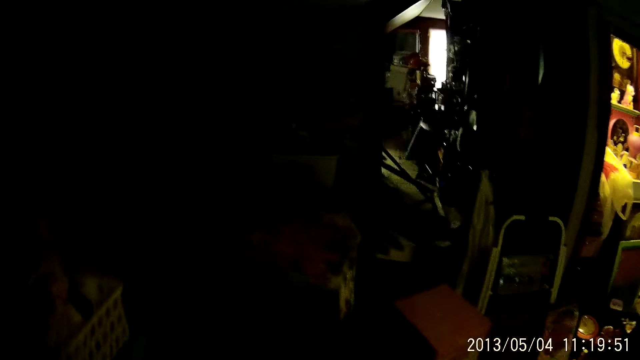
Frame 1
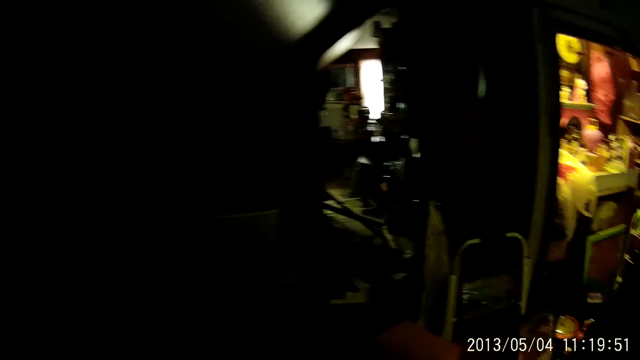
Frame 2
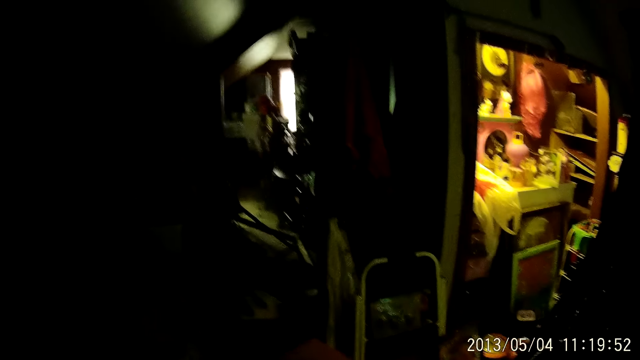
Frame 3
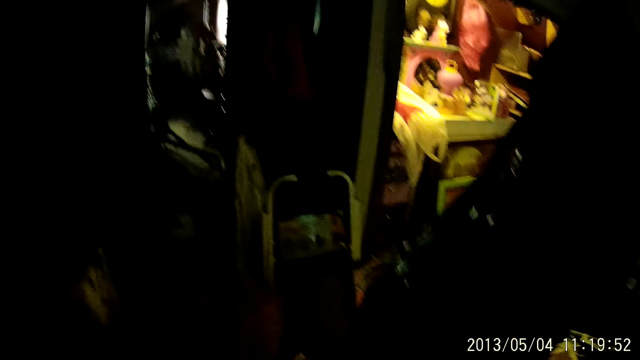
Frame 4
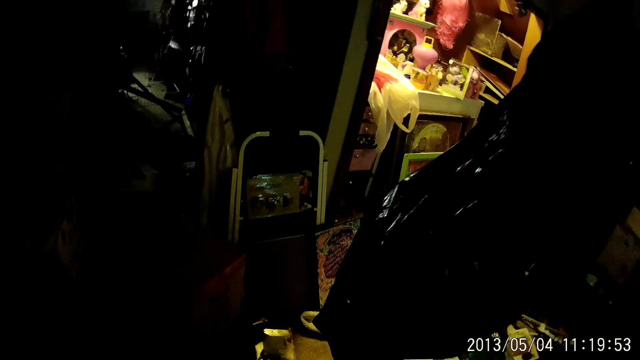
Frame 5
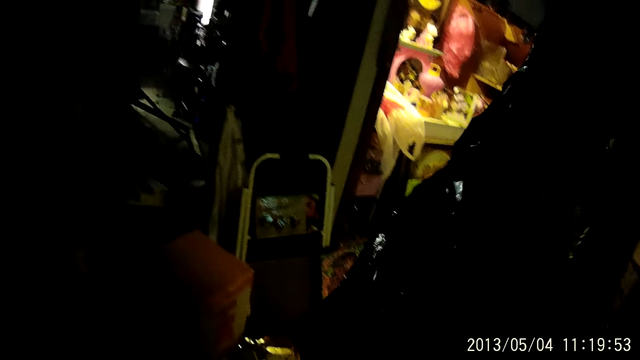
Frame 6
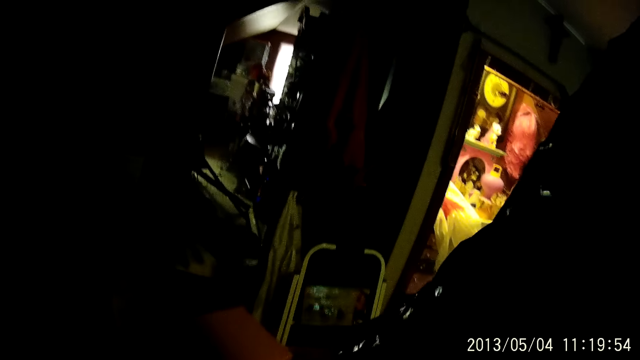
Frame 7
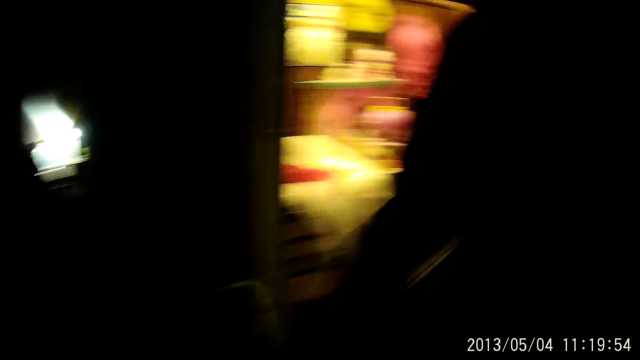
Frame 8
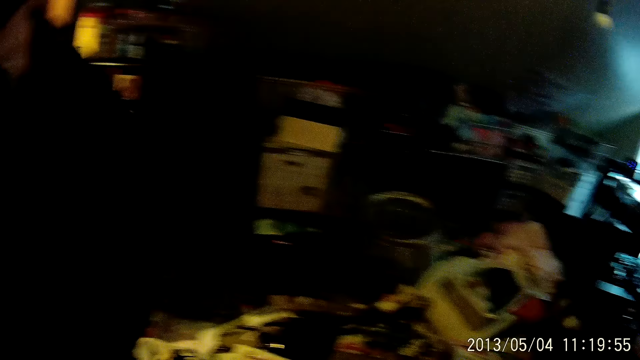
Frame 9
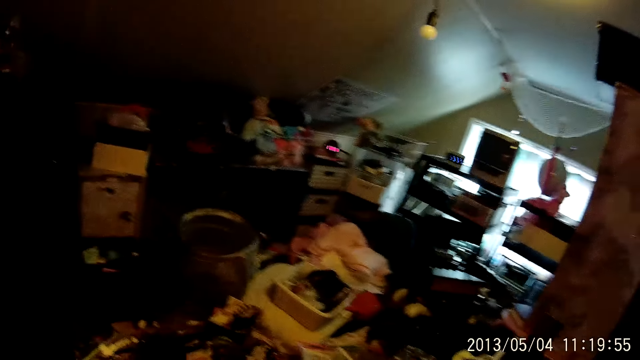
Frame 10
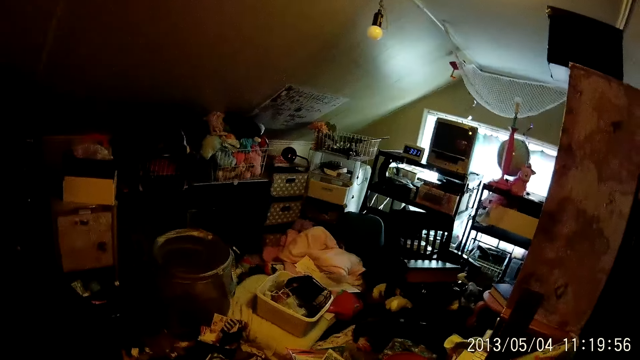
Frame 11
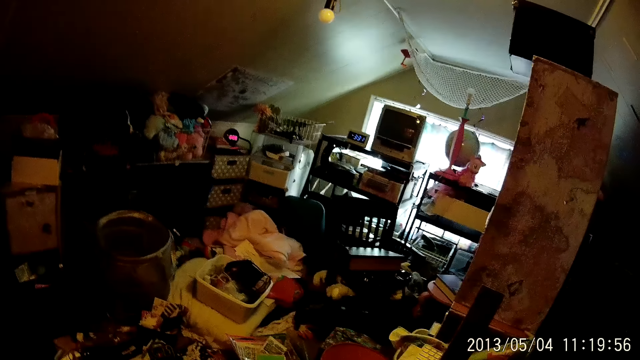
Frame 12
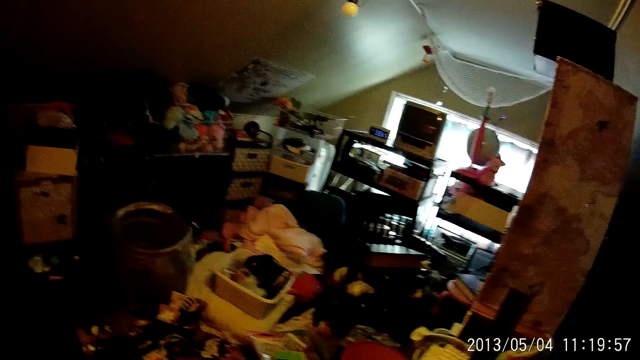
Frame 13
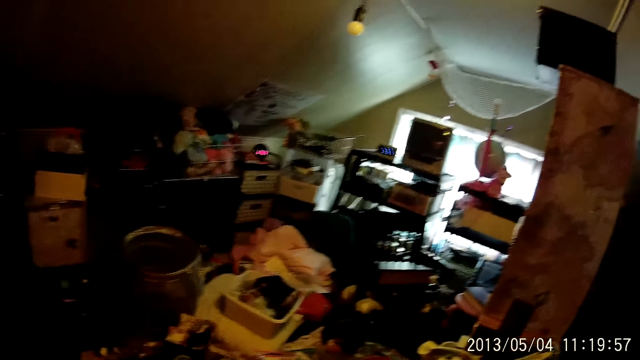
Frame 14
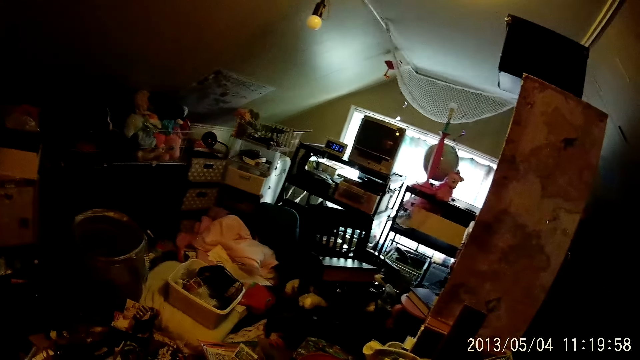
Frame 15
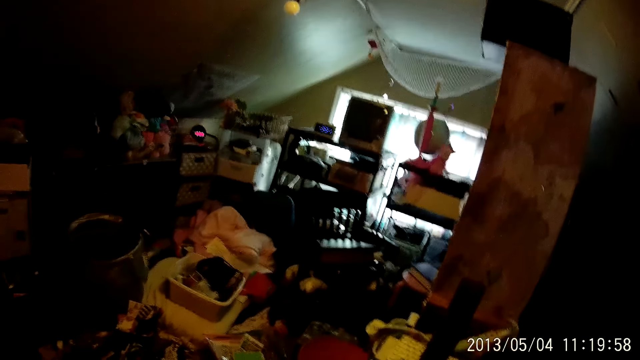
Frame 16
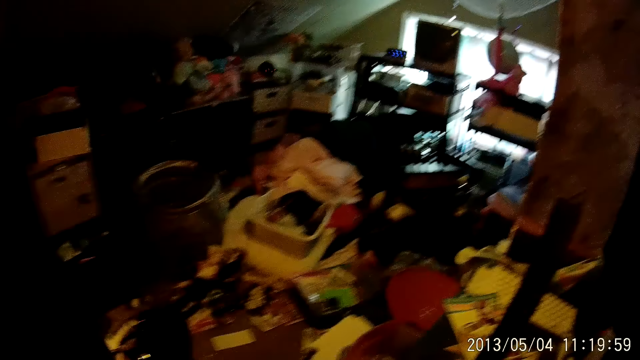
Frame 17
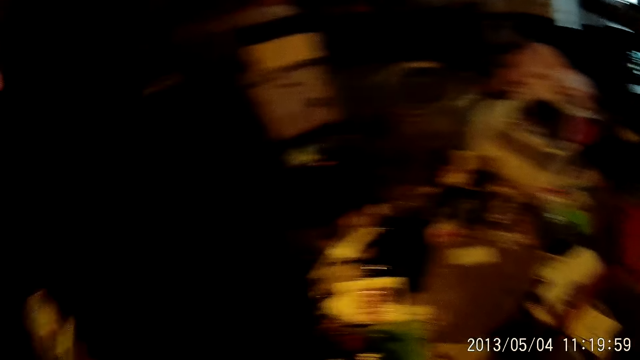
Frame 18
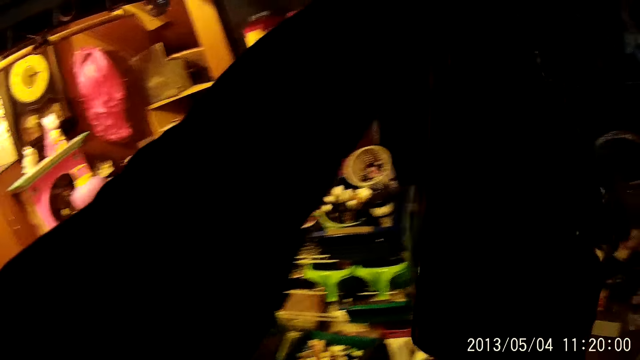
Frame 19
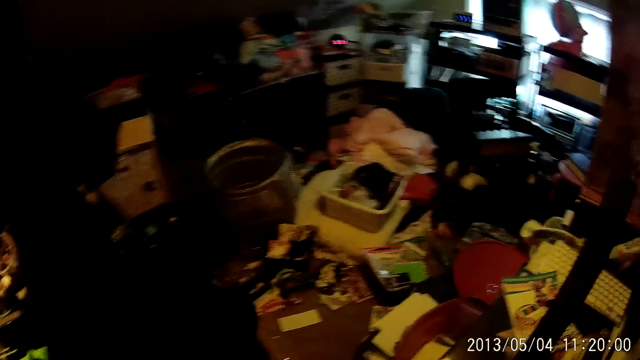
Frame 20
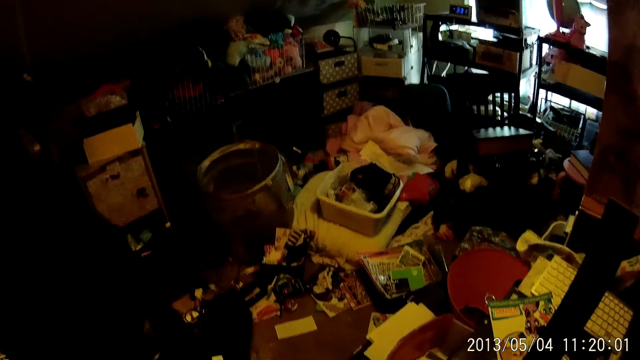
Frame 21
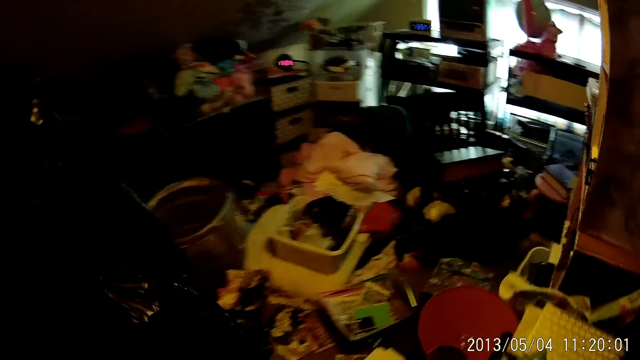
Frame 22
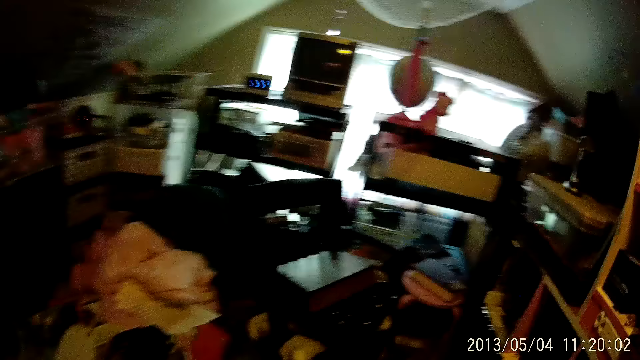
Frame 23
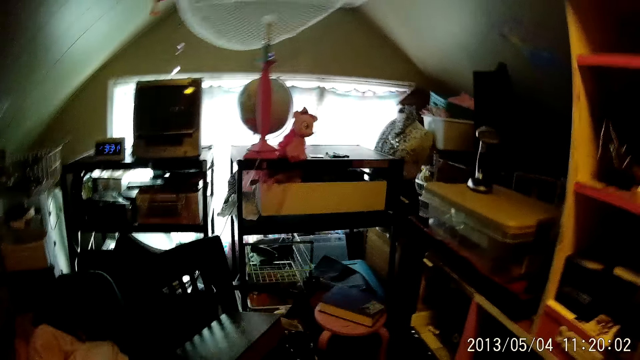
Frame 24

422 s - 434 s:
The camera wearer looks around. She holds a trash bag in her left hand.

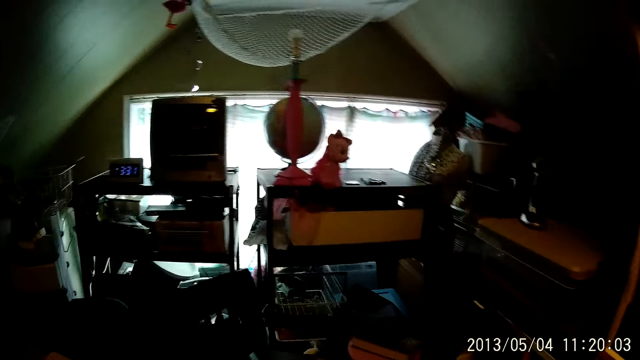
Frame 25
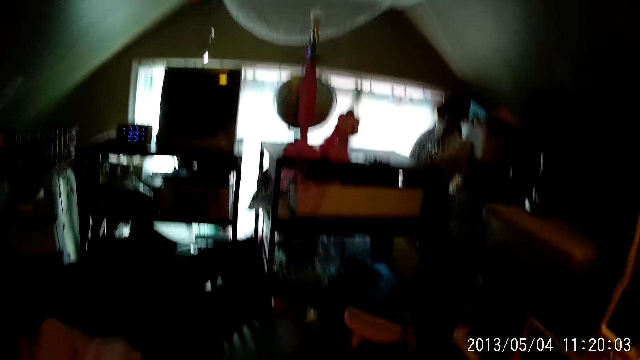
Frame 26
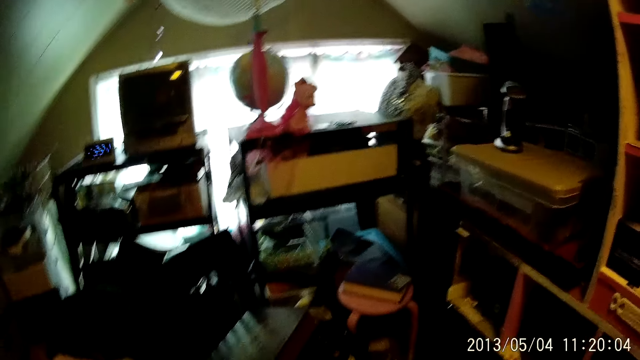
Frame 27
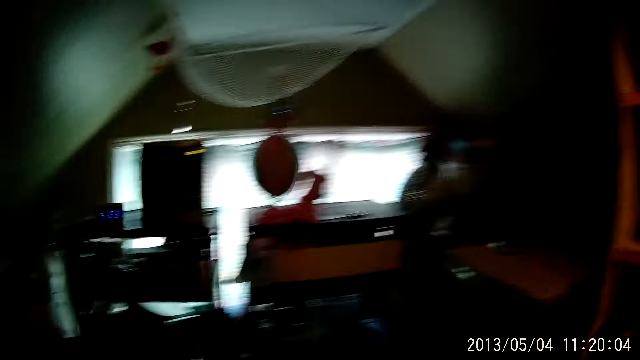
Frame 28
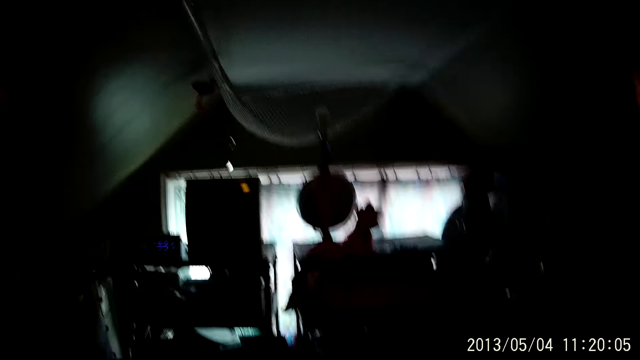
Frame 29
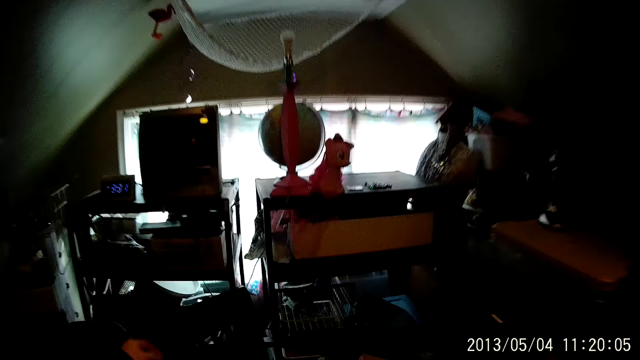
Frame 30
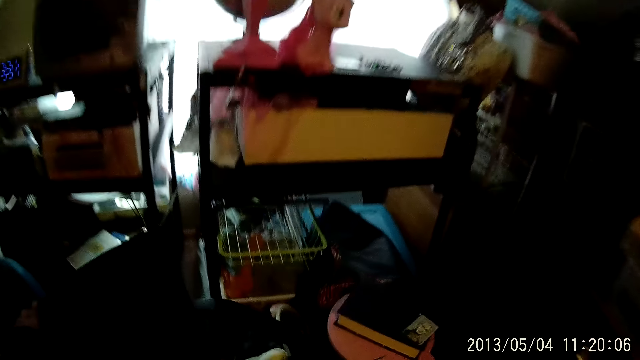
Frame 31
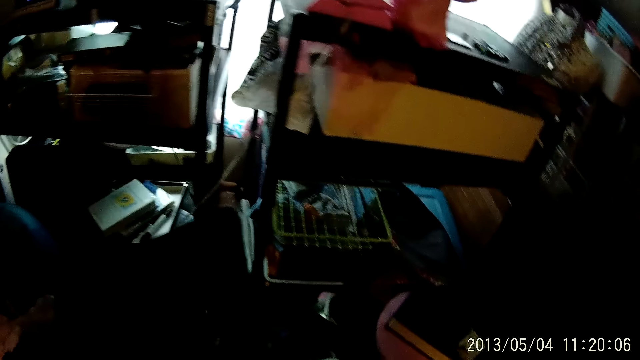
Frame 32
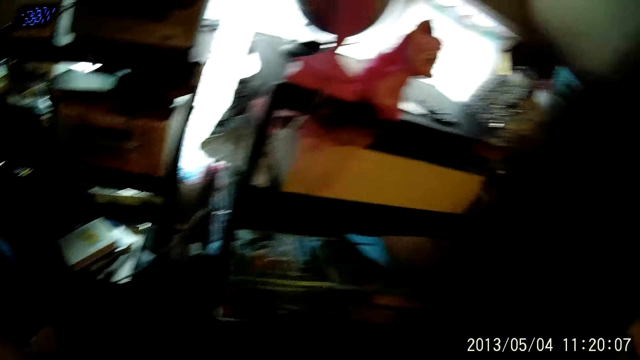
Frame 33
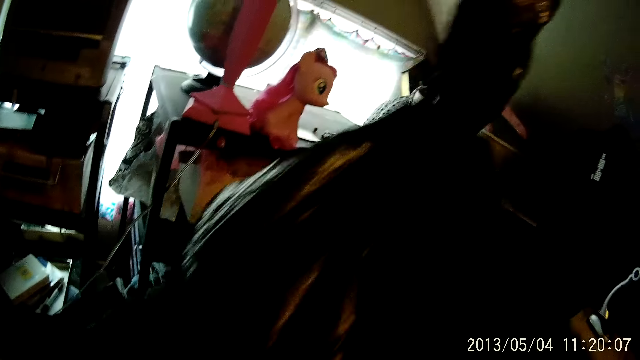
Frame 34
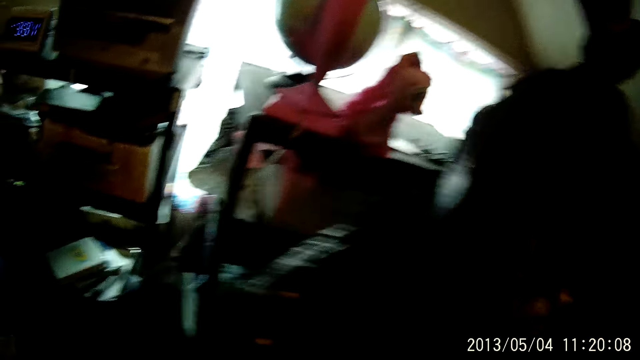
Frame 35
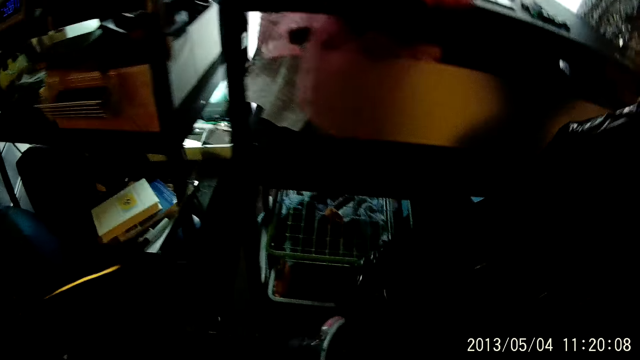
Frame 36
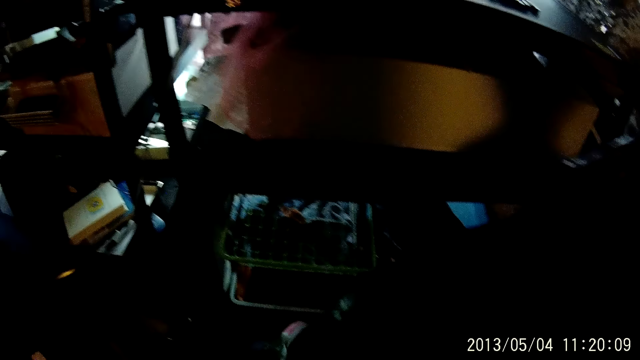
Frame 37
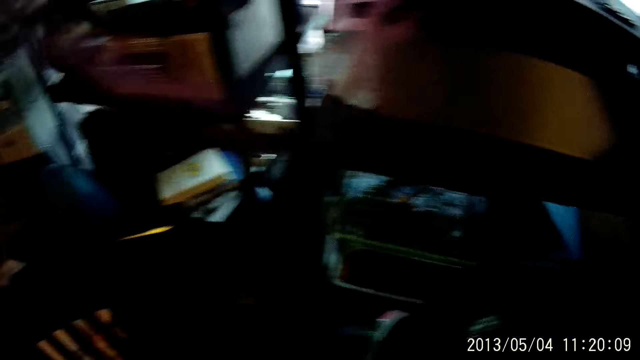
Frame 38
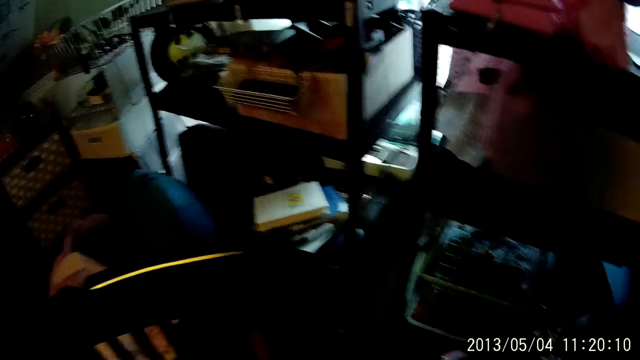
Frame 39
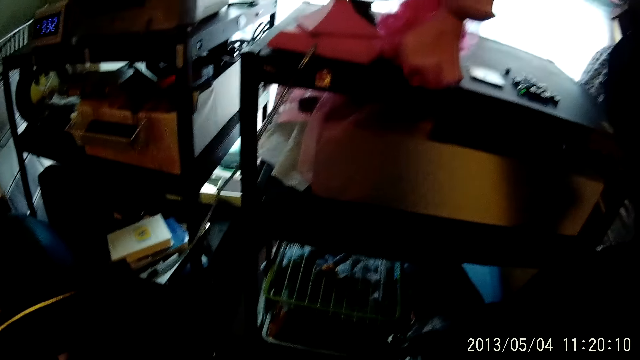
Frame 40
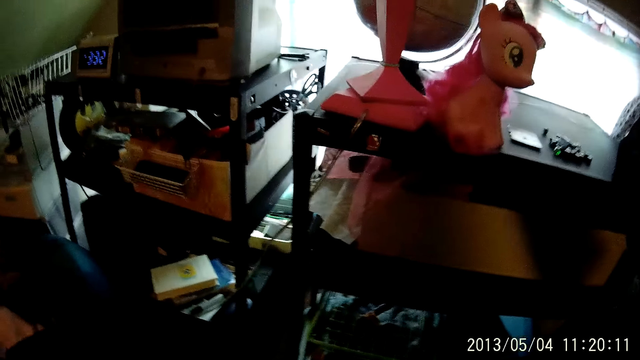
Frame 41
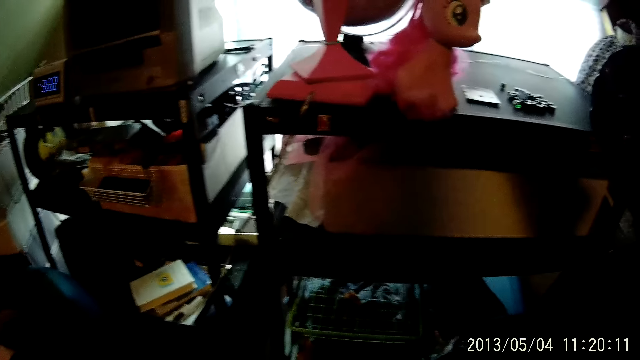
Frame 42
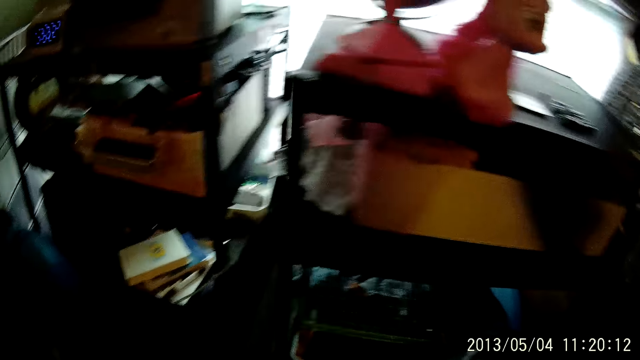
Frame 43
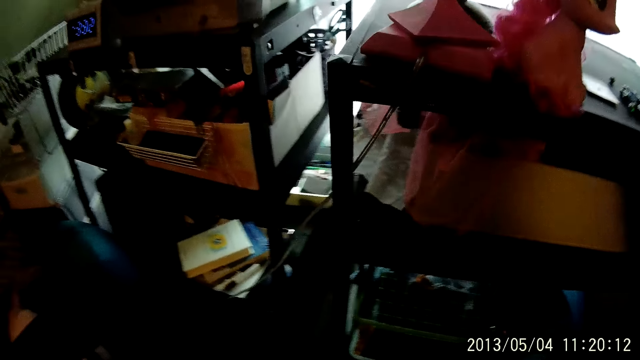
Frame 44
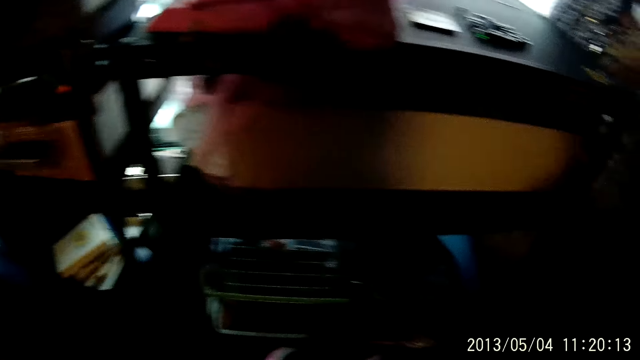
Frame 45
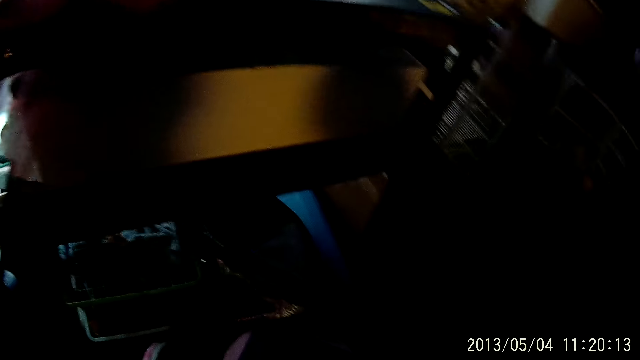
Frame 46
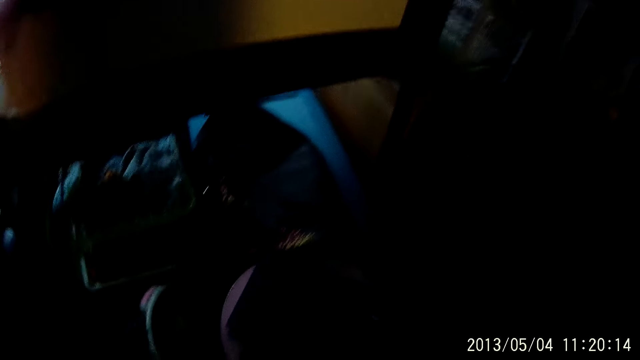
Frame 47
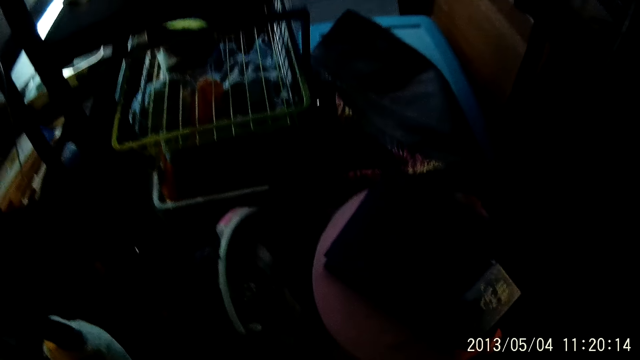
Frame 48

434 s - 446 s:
The camera wearer shakes her head. She raises her left hand. She drops her left hand. She places her left hand on a chair. She holds the trash bag in her right hand. She looks around. She drops the trash bag on the ground.
